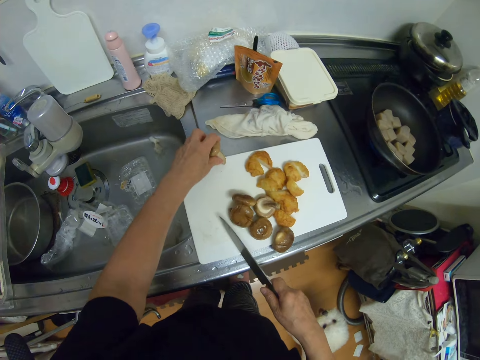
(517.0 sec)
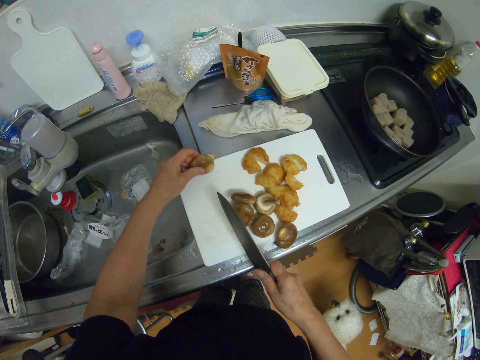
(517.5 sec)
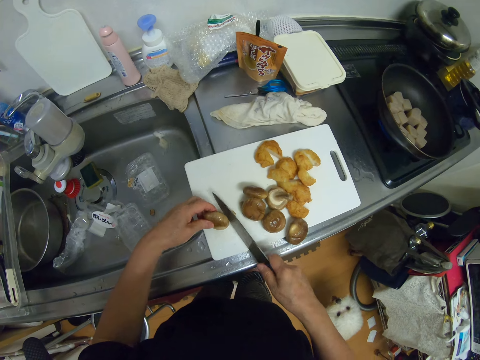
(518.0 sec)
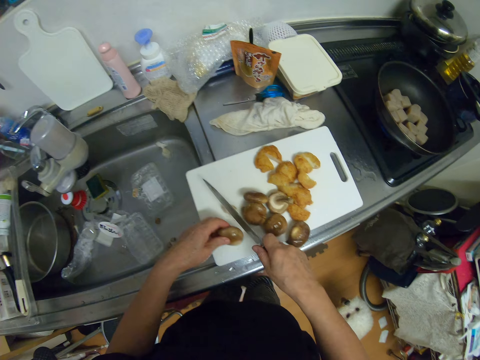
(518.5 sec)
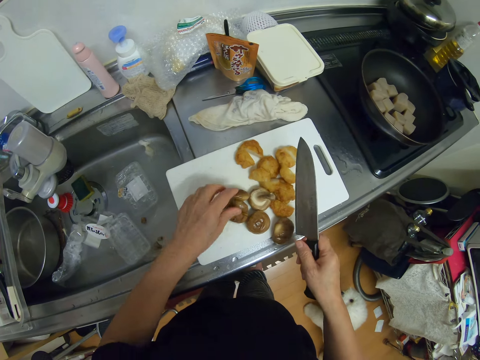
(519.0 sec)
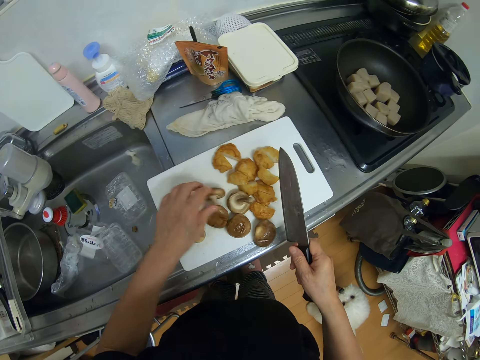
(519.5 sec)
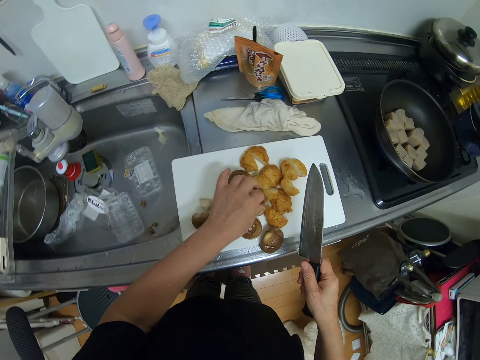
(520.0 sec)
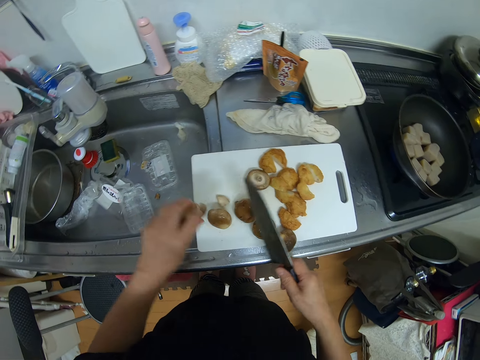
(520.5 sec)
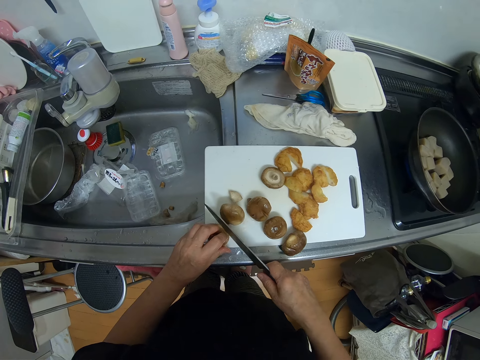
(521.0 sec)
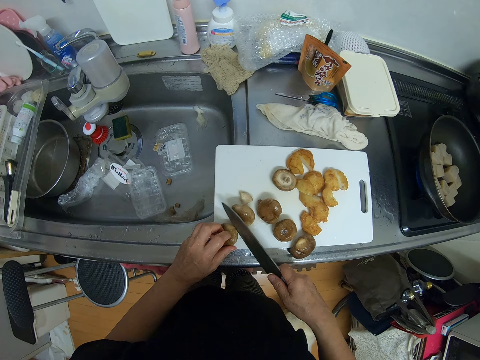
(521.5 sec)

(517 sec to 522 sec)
The camera wearer moves the mushroom on the chopping board. They cut the mushroom with a knife on the chopping board. They pick the mushroom on the chopping board. The dog moves around. The camera wearer puts the mushroom on the chopping board. They cut the mushroom with the knife on the chopping board.
